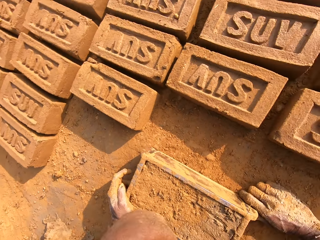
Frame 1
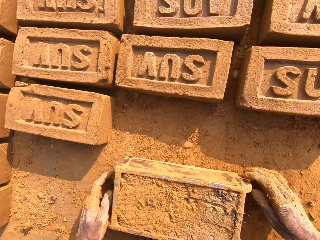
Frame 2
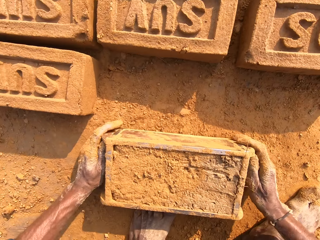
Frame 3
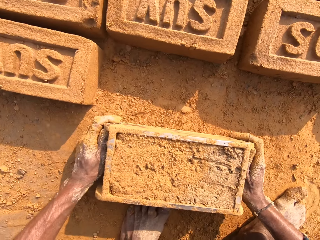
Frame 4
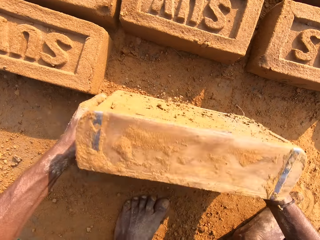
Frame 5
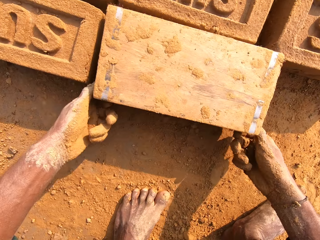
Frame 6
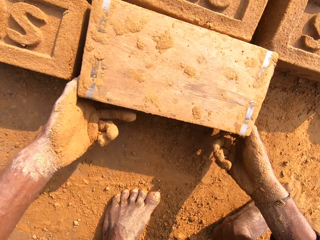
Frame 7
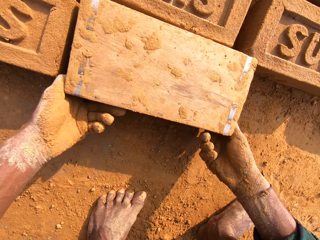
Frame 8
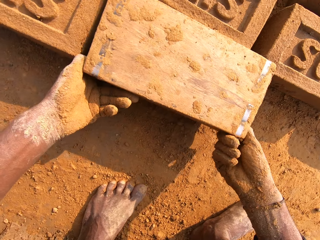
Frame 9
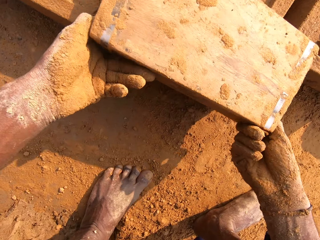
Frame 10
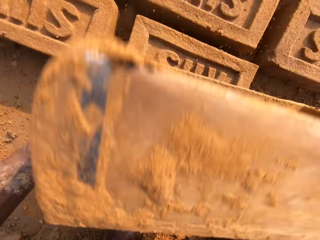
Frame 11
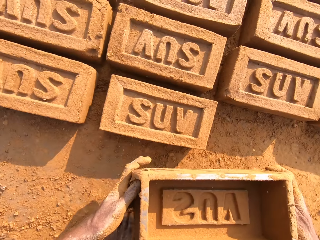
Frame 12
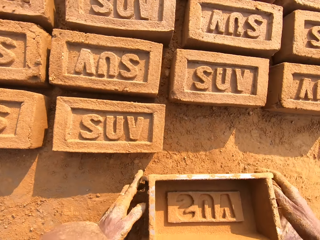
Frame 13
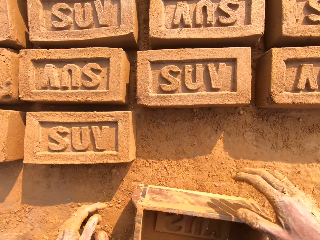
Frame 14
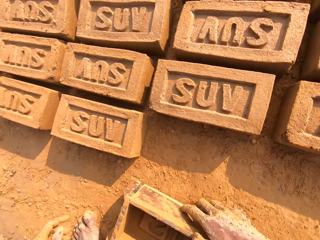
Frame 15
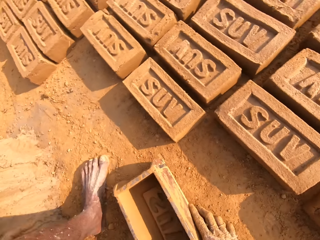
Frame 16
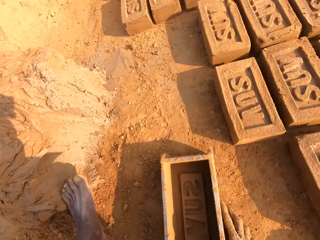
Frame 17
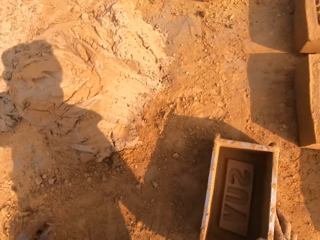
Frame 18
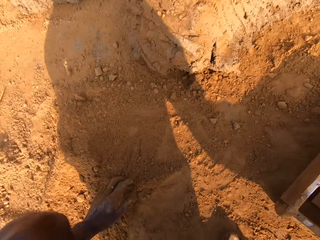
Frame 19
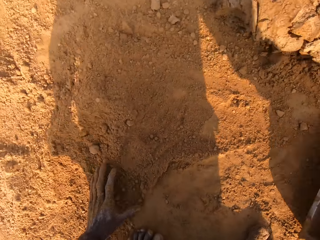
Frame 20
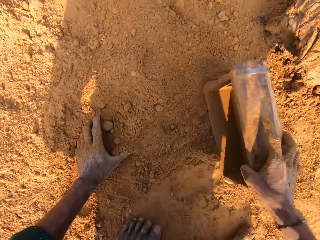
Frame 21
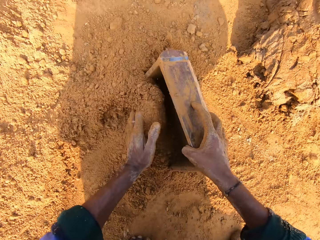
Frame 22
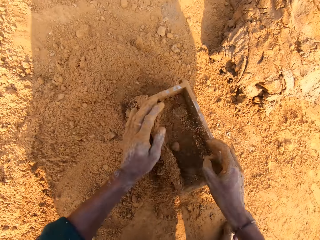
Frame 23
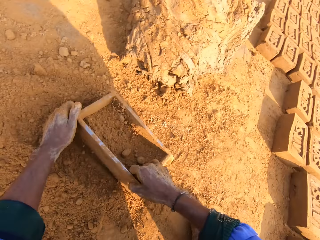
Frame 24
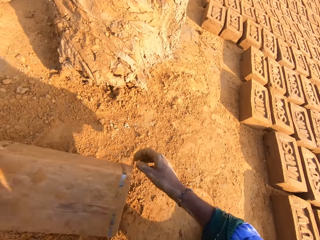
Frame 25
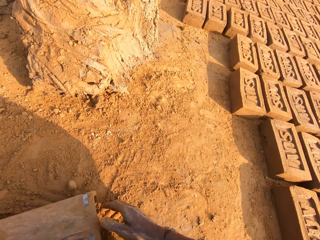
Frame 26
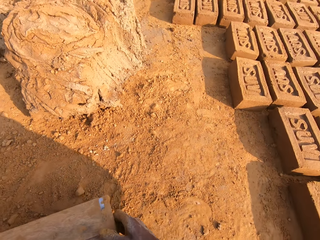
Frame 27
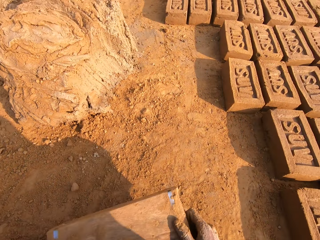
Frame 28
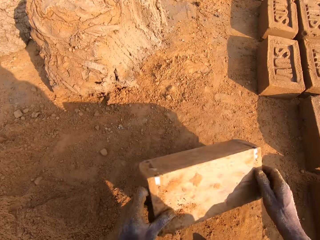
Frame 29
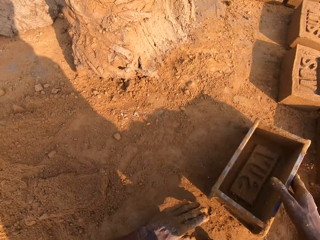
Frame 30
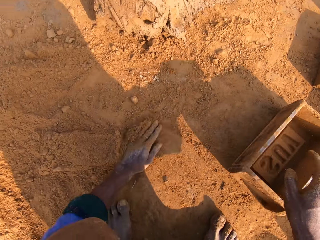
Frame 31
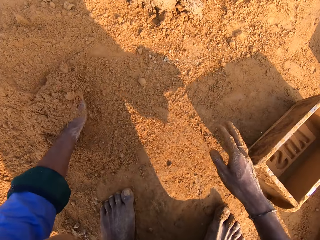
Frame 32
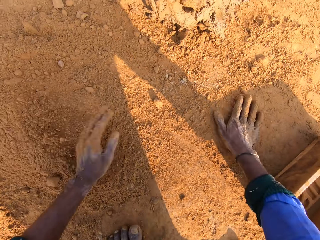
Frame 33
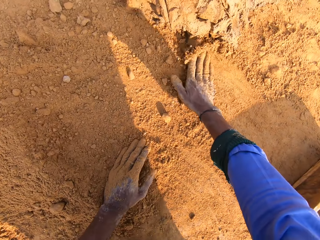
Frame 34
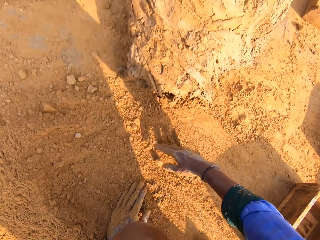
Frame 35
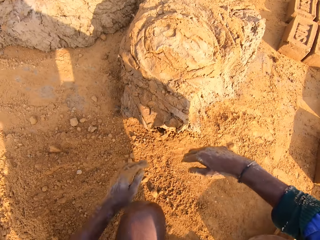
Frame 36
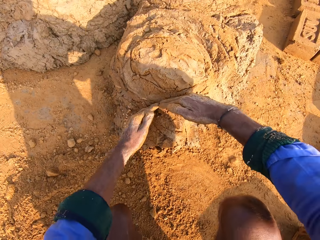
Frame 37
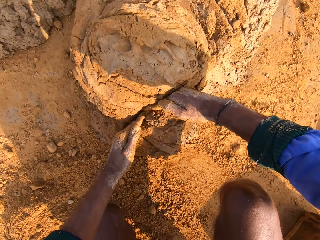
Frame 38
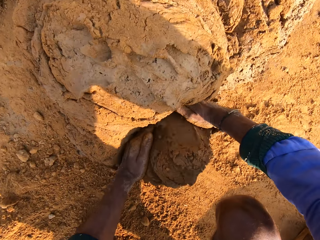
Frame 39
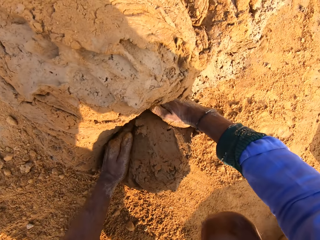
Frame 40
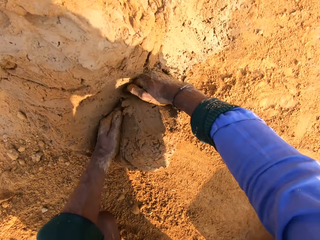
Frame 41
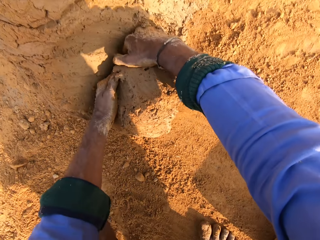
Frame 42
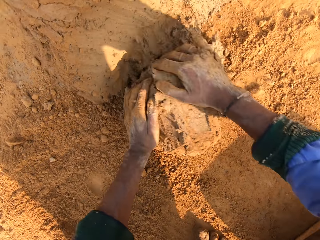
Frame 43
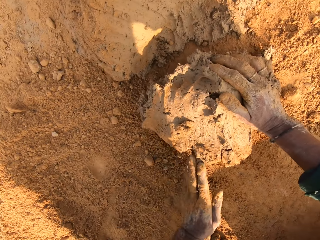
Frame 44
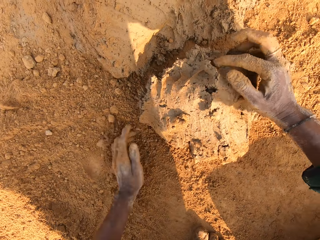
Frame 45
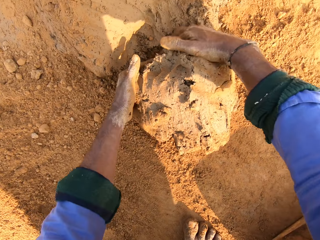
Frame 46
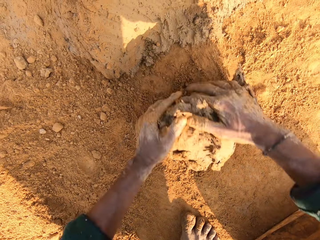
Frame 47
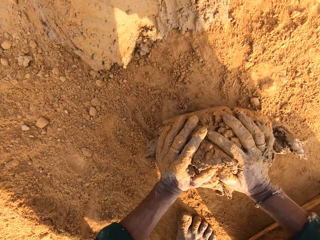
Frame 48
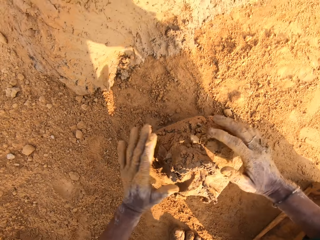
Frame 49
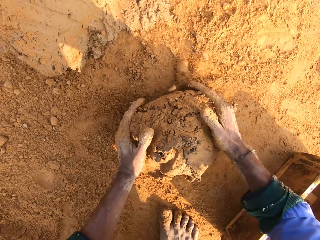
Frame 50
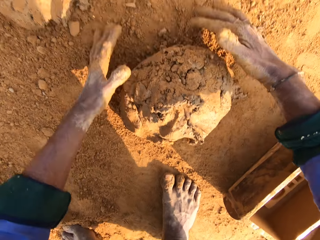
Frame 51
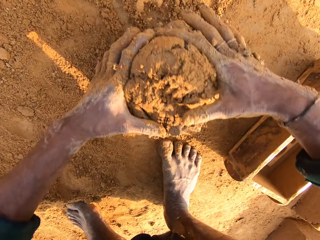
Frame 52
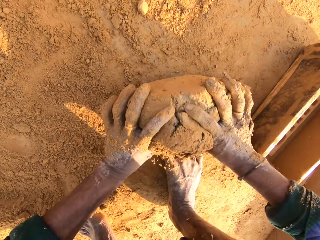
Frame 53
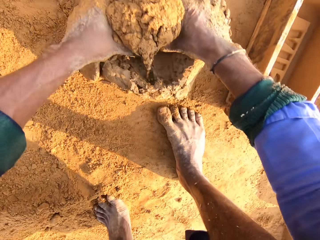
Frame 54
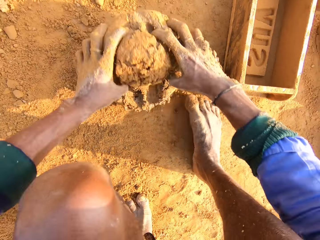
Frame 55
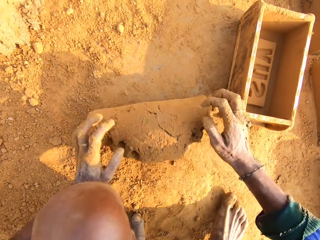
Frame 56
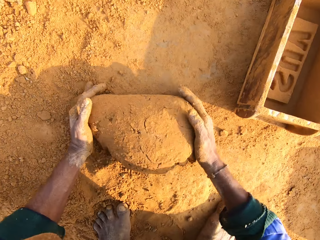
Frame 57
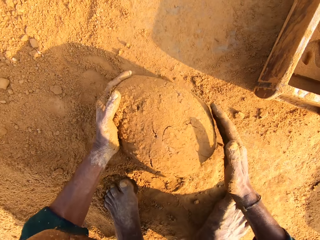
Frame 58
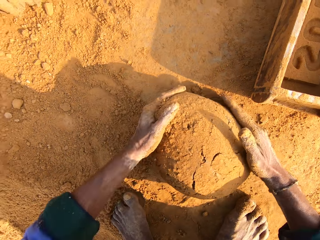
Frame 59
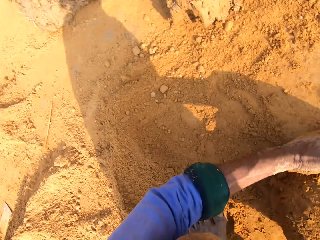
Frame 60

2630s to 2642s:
The camera wearer removes the mud brick from the brick mold. He drops the brick mold on the ground. He puts sand in the brick mold. He pours sand from the brick mold. He throws the brick mold on the ground. He touches the soil. He cuts a small amount of mortar from the heap of mortar. He rolls the mortar on the ground with his hands.

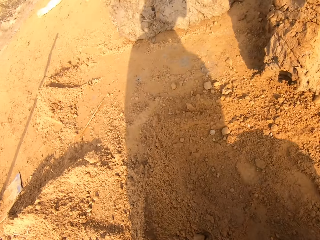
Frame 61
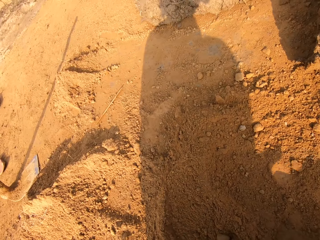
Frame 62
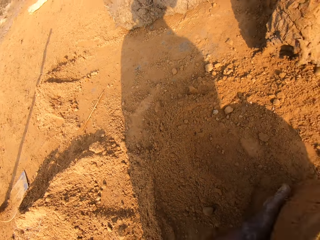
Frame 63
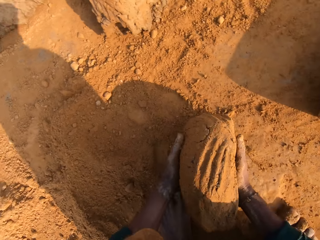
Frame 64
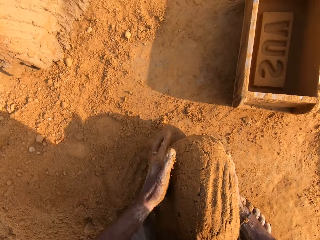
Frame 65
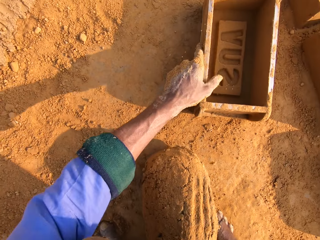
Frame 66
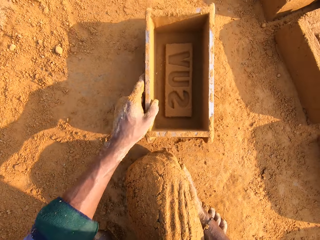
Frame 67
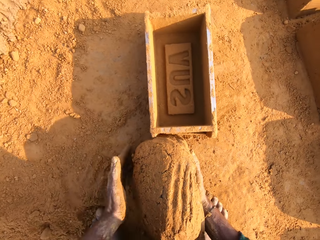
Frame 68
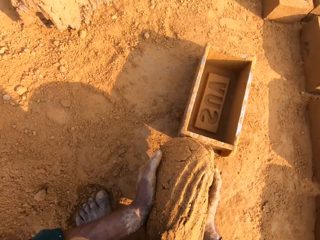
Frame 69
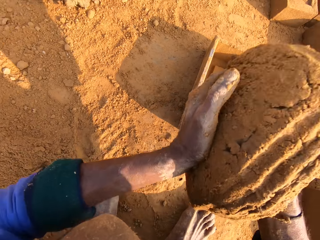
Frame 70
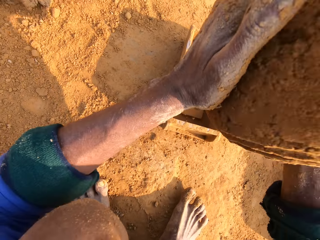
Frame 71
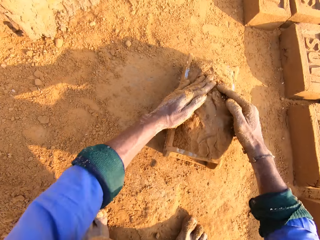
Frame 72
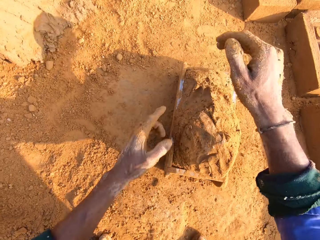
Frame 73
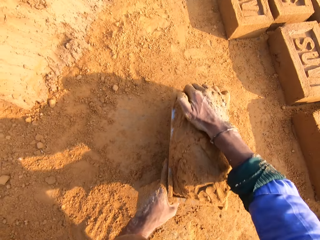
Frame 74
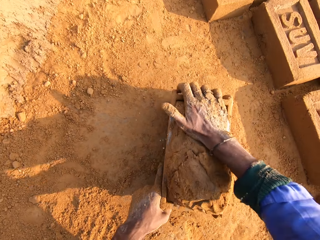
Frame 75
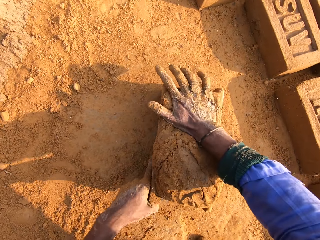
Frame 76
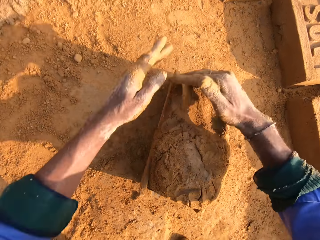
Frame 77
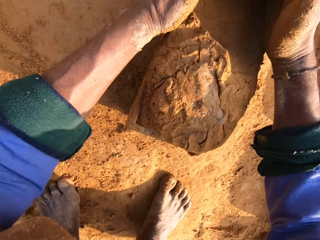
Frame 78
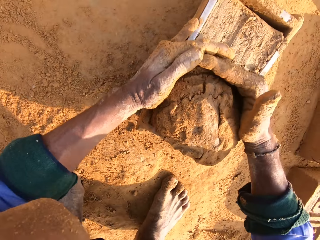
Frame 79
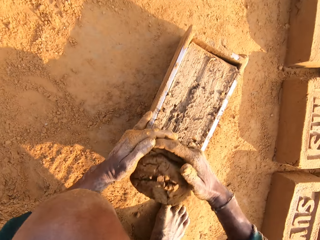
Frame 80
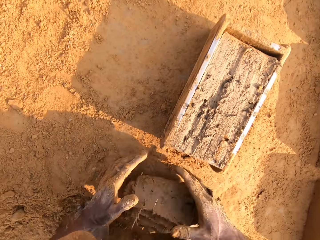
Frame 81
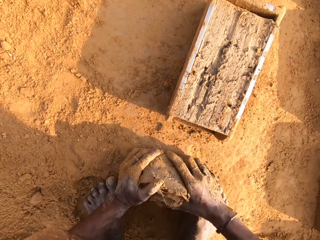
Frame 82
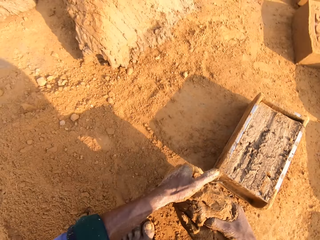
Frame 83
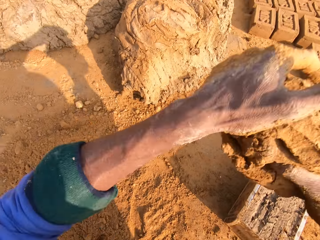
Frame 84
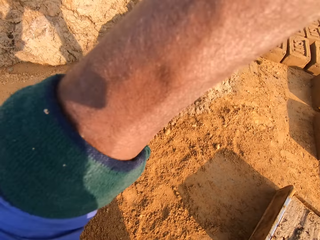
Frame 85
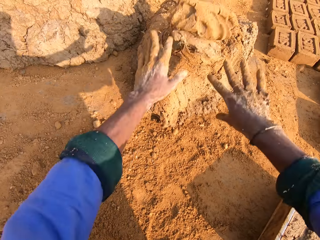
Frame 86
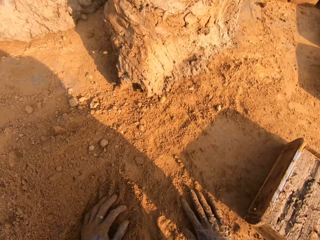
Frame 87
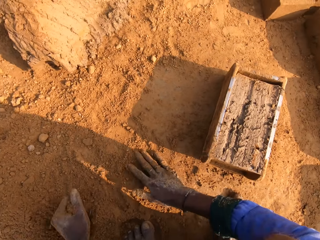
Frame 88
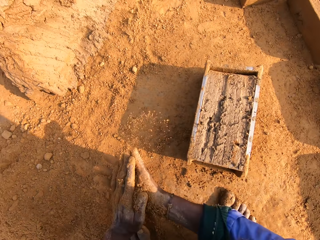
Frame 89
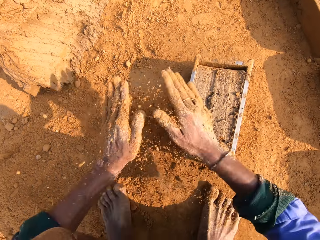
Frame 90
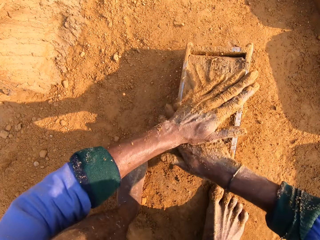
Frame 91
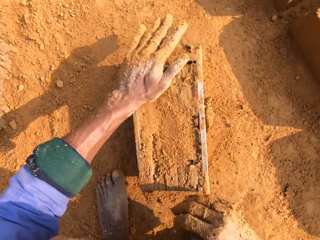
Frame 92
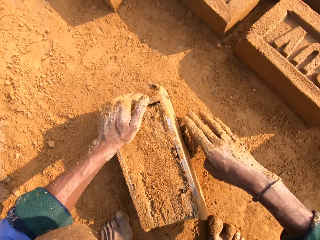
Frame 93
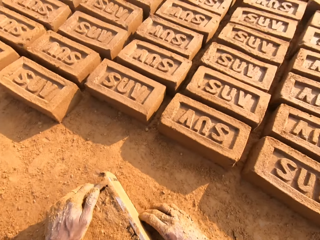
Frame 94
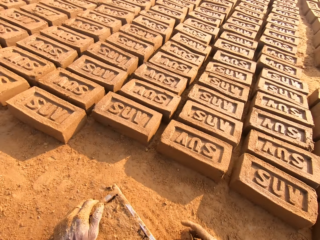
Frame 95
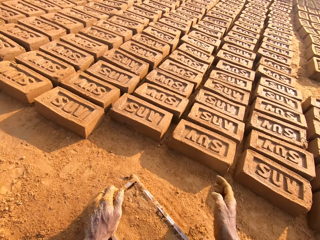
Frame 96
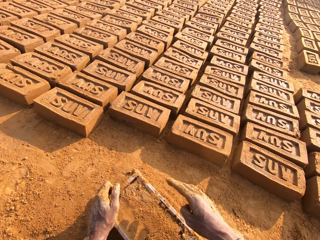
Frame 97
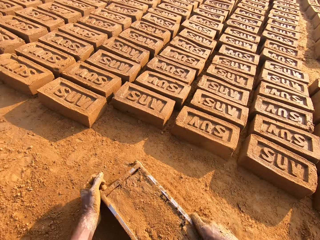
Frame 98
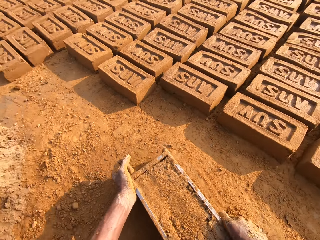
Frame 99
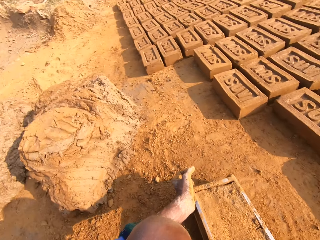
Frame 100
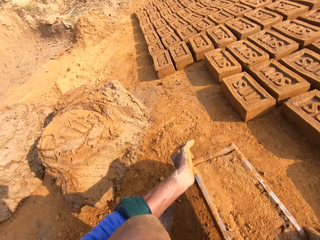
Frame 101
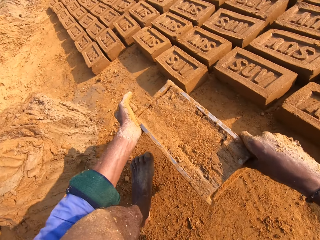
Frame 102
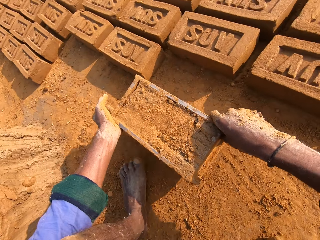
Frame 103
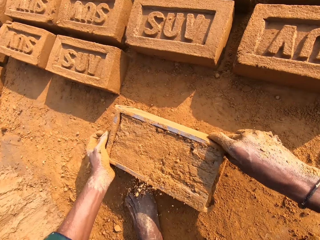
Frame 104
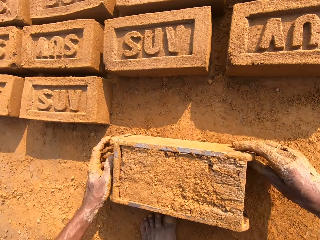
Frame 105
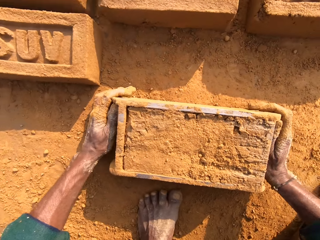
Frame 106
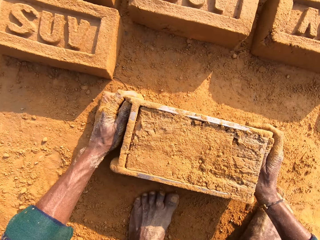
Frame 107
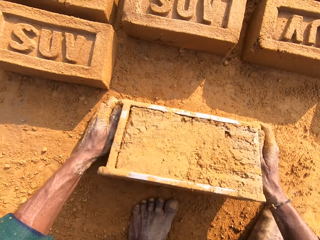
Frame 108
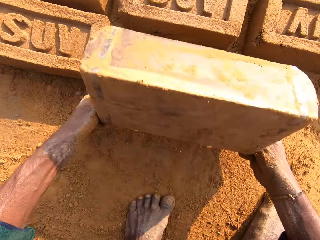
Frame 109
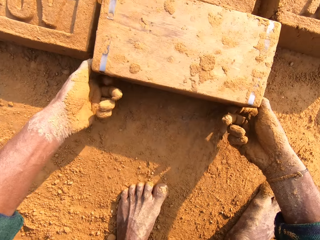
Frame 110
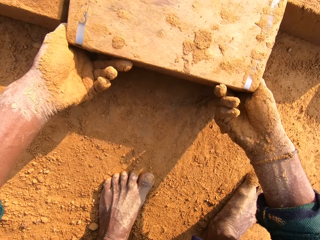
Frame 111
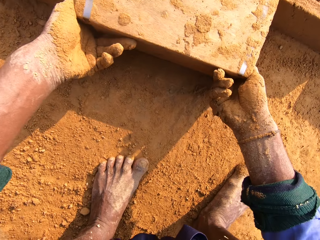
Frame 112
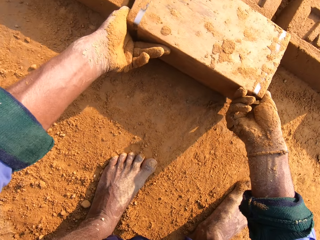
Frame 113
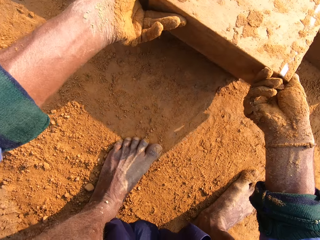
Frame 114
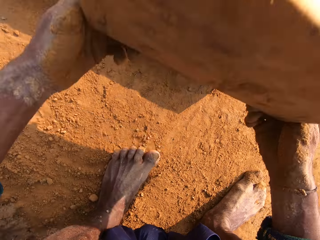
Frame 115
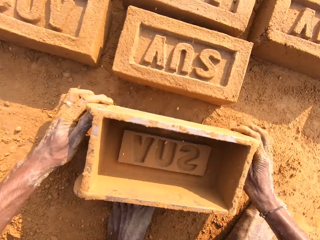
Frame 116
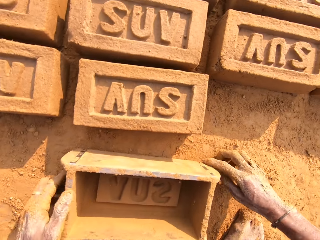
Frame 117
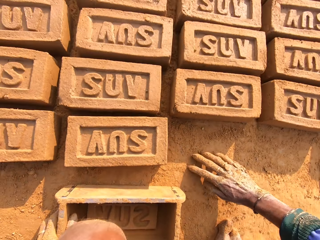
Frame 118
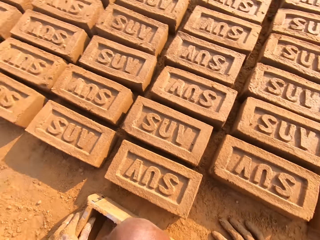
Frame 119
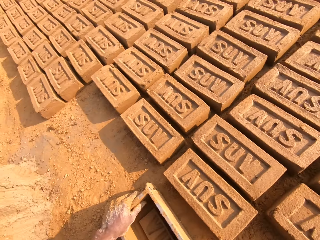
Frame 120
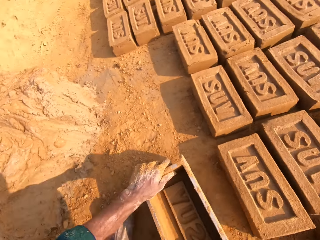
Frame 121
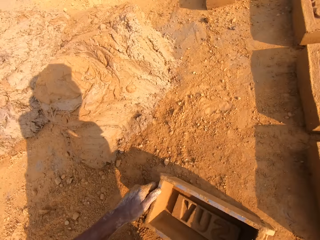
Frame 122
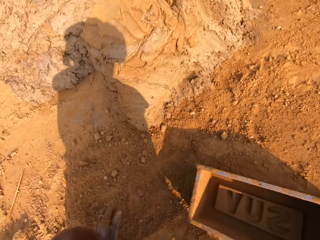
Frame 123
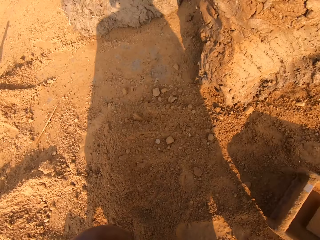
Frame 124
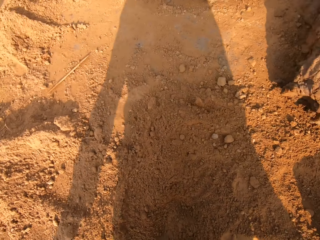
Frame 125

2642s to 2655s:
The camera wearer picks the mud or mortar. He picks the brick mold. He pulls the brick mold. He drops the mortar in the brick mold. He presses the mud. He scrapes off excess mortar with his hands. He cuts the mud. He picks the mud. He throws the mortar in the heap of mortar. He touches the soil and rubs his hands with sand. He picks the brick mold. He removes the mud brick from the brick mold. He drops the brick mold on the ground.
